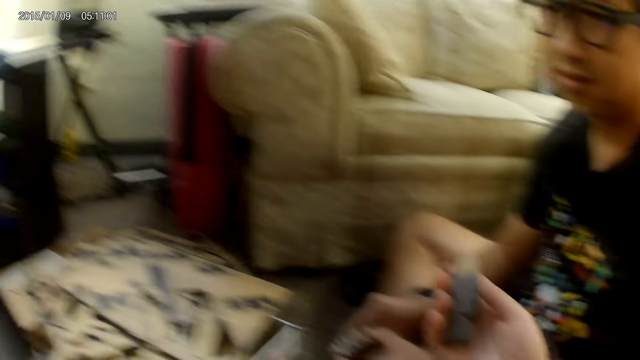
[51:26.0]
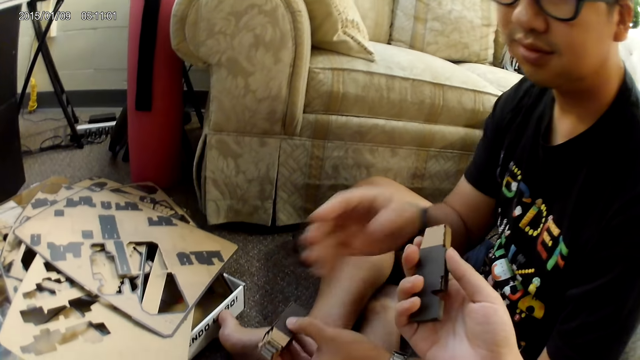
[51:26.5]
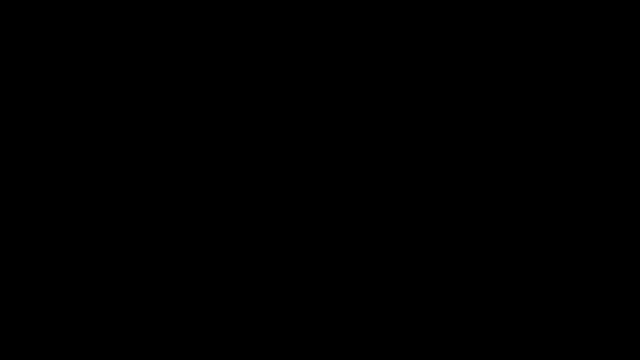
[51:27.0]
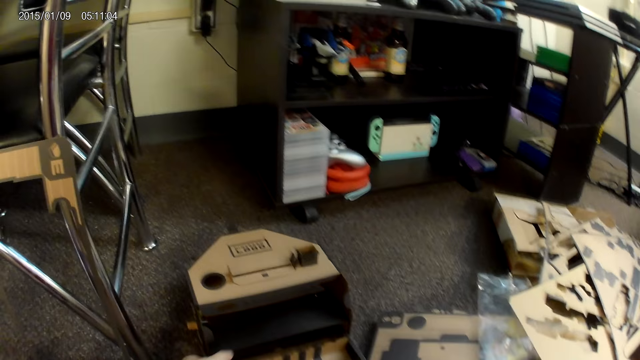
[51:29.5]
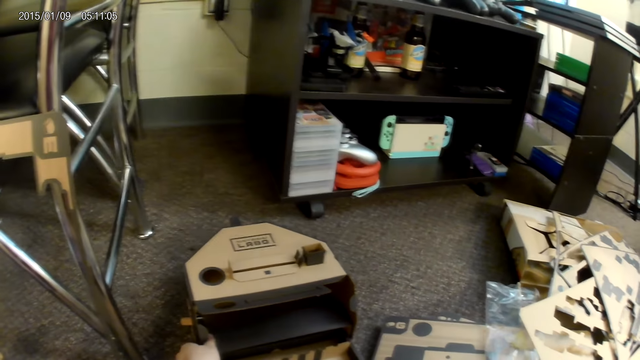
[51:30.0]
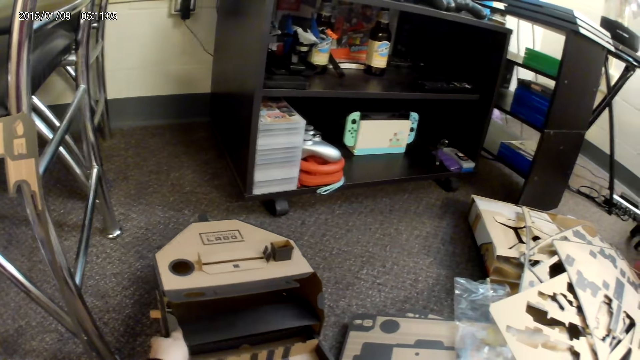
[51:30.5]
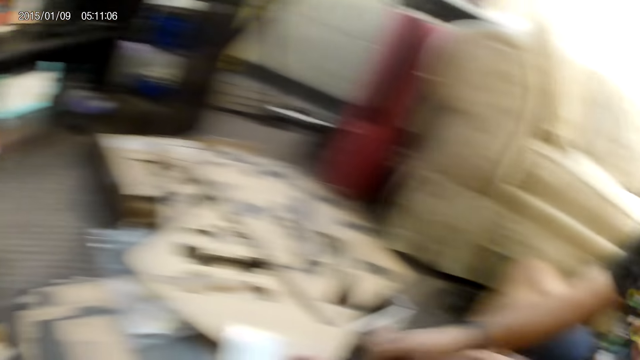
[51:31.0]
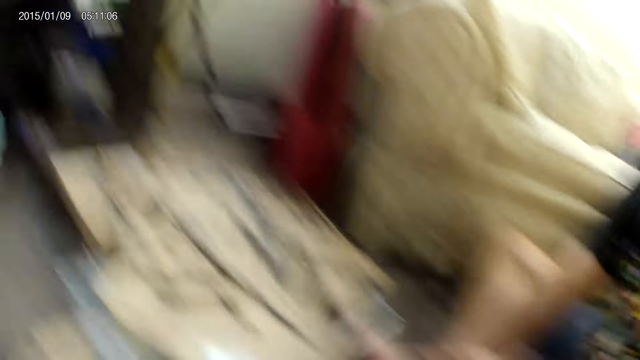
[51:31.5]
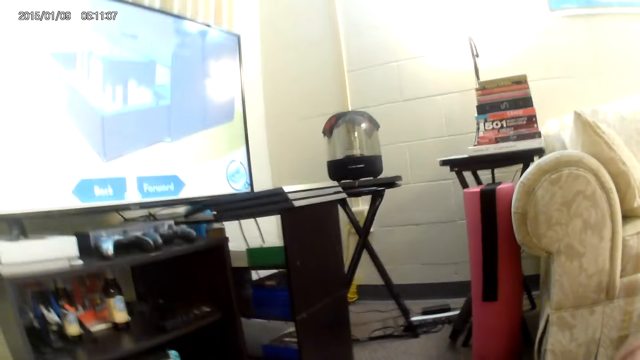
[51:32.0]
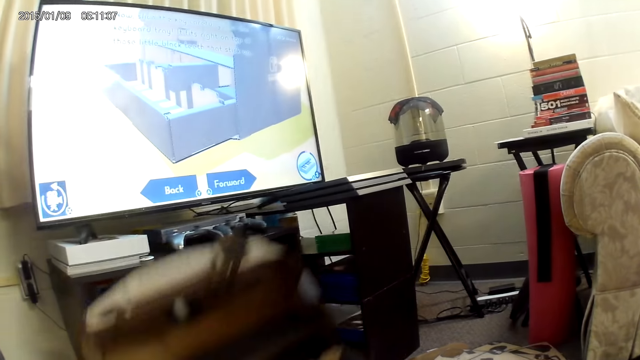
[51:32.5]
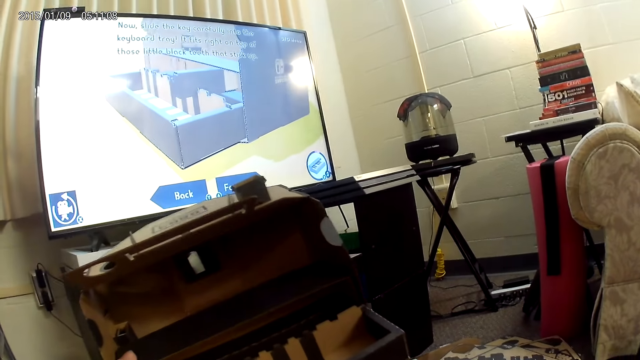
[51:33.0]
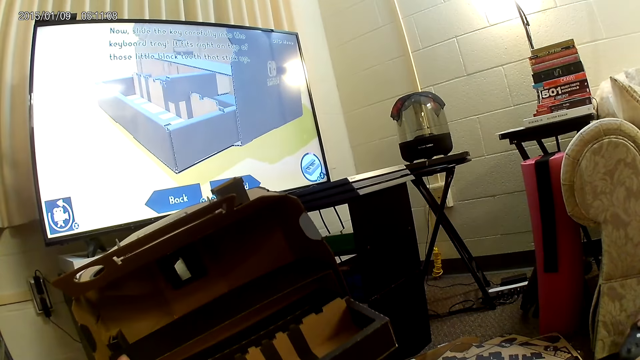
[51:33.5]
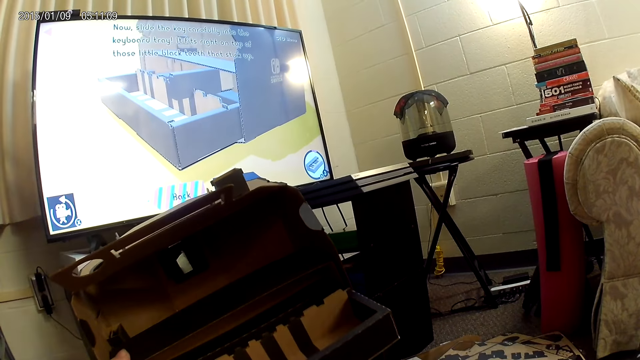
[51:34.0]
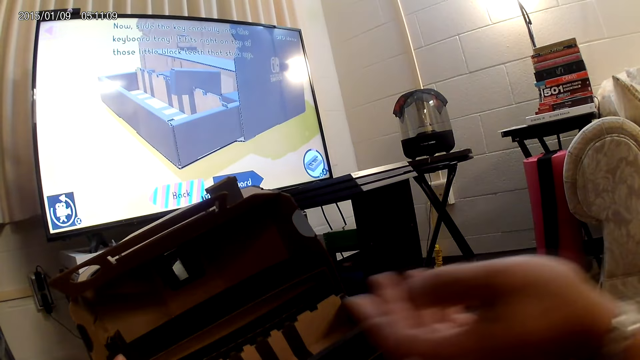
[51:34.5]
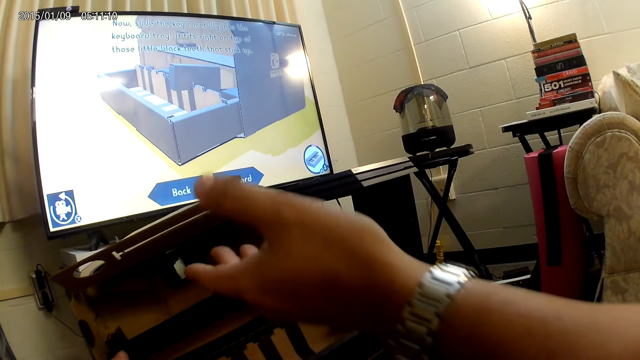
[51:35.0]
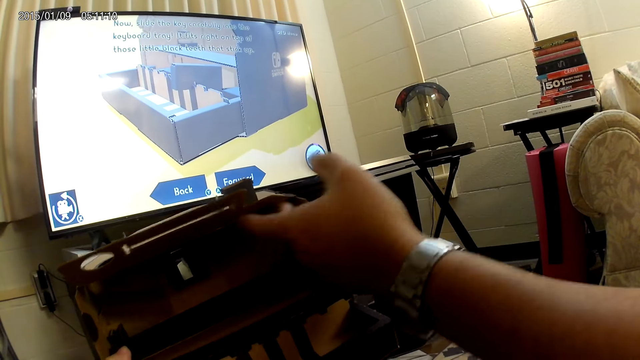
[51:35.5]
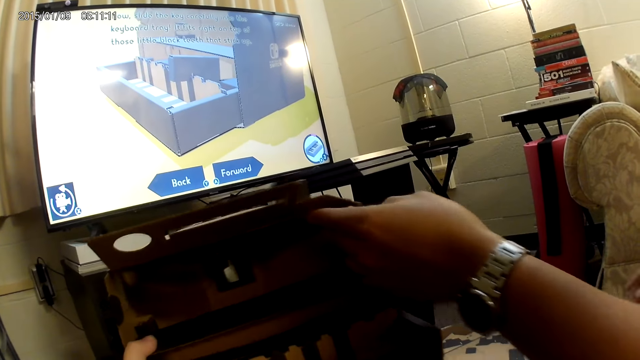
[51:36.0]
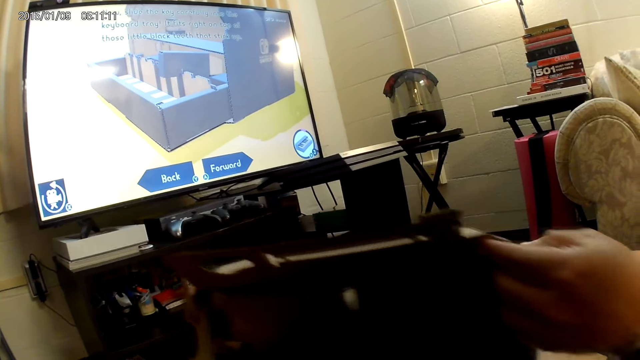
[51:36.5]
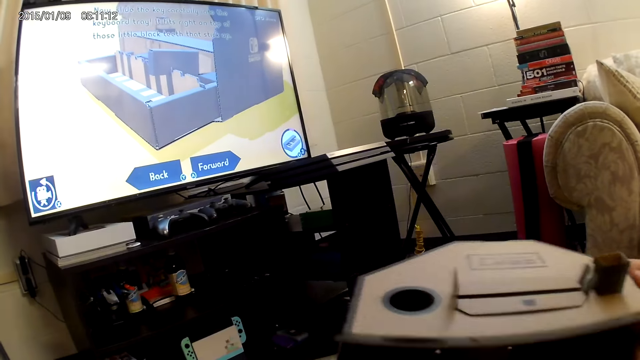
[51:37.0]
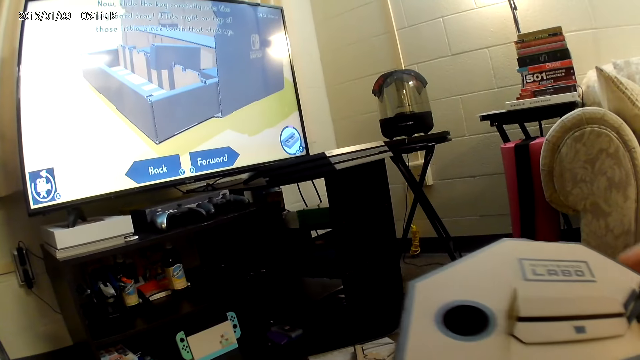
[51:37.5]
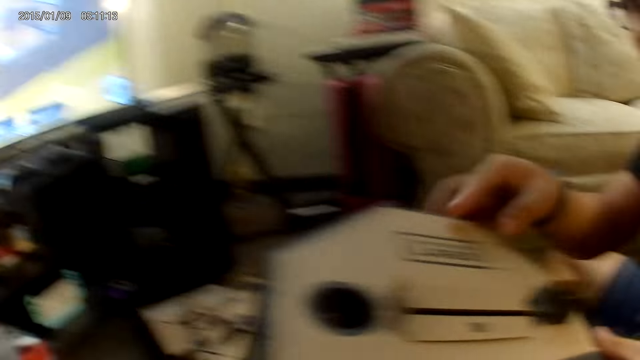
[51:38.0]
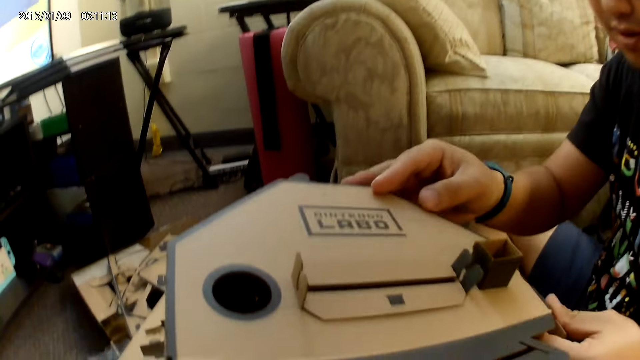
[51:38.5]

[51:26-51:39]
The camera wearer gives a man the cardboard or box with his right hand. They pick up the cardboard from the ground with her left hand. They lift up the box. The man touches the cardboard with his left hand and collects the cardboard with both hands. The camera wearer hands over the box to the man.

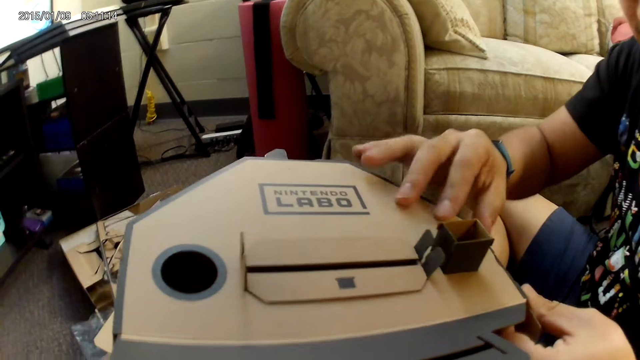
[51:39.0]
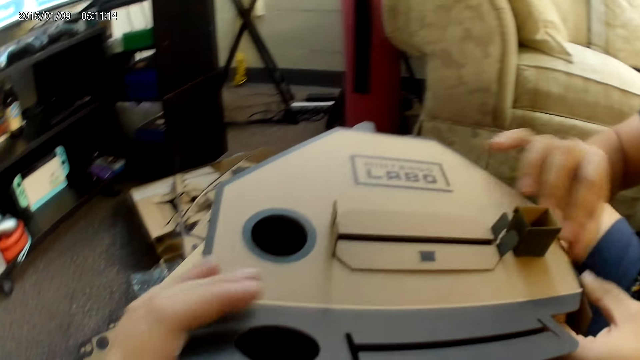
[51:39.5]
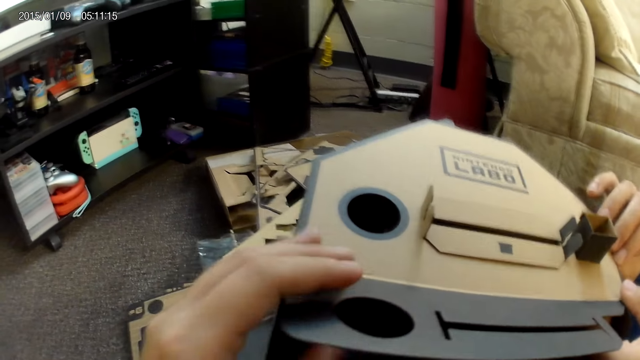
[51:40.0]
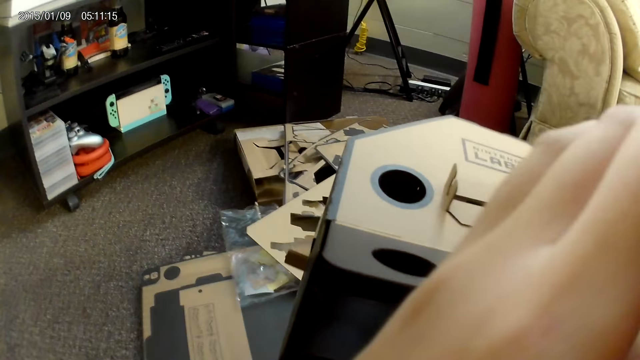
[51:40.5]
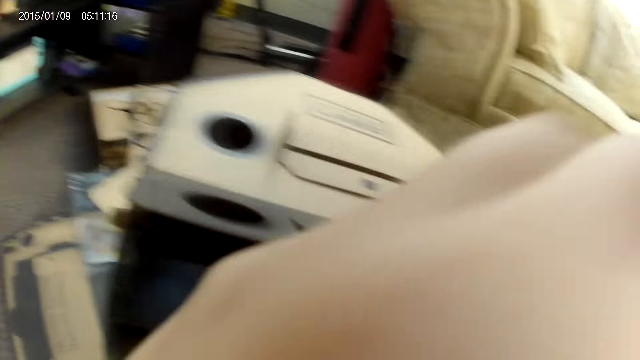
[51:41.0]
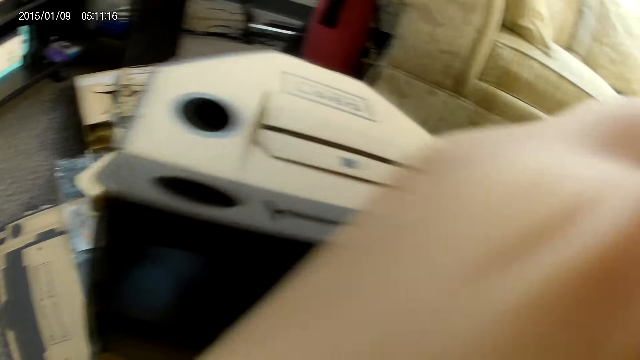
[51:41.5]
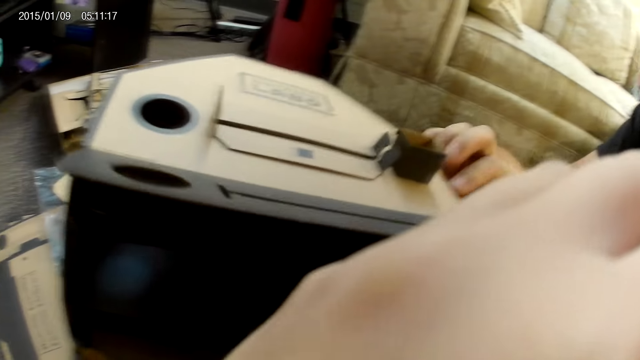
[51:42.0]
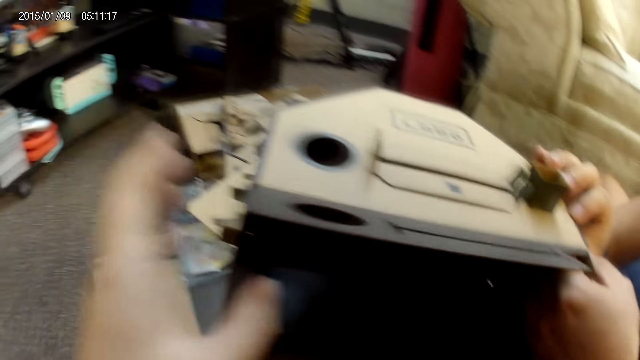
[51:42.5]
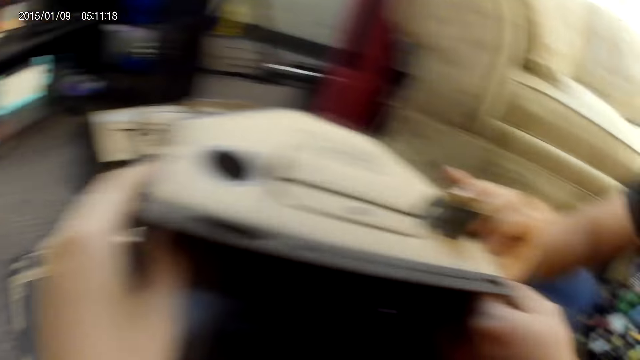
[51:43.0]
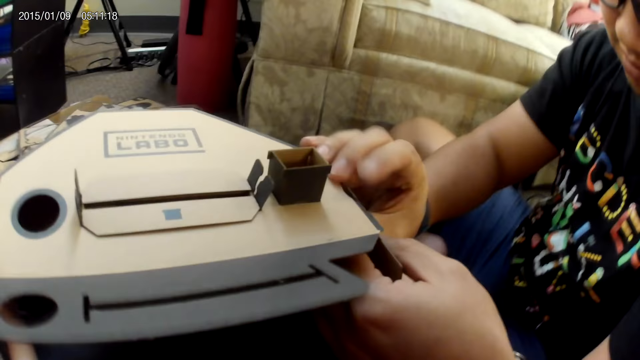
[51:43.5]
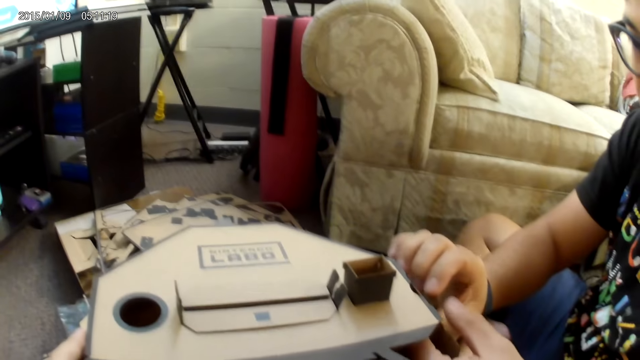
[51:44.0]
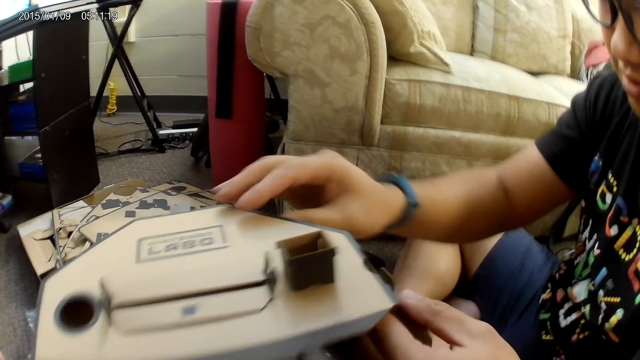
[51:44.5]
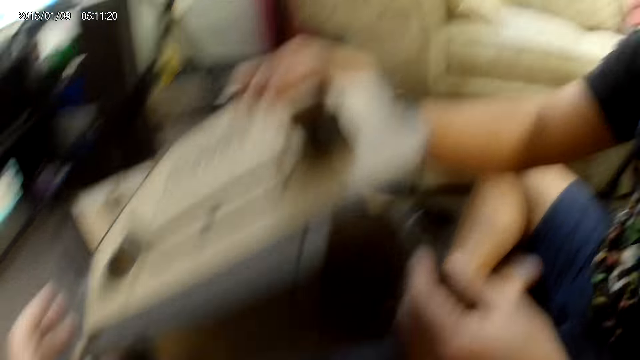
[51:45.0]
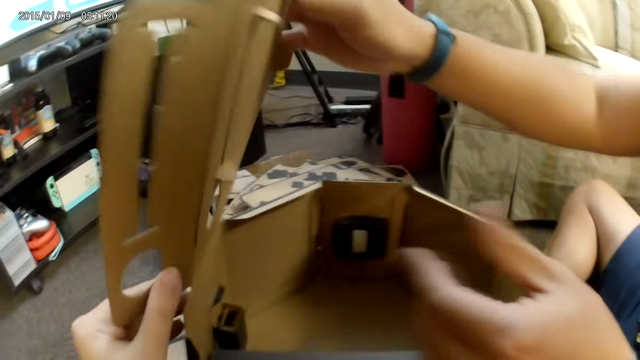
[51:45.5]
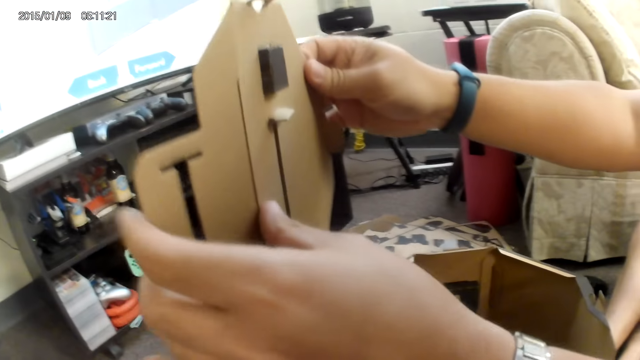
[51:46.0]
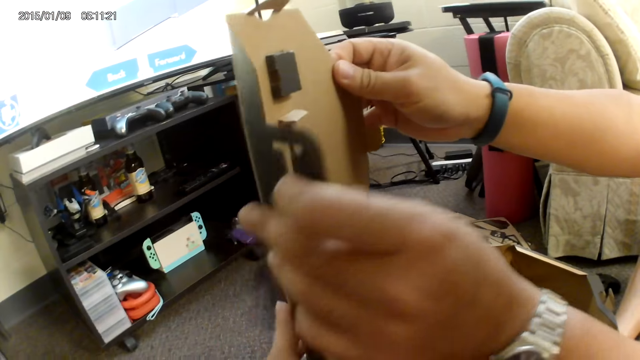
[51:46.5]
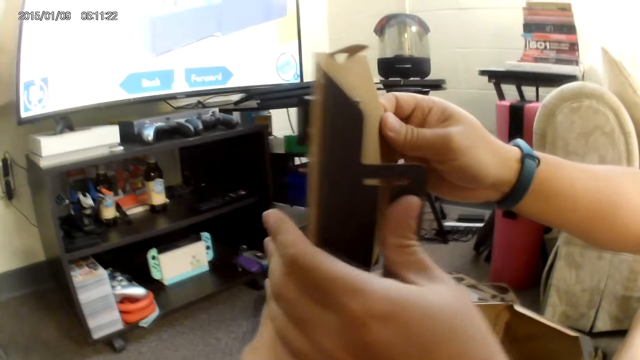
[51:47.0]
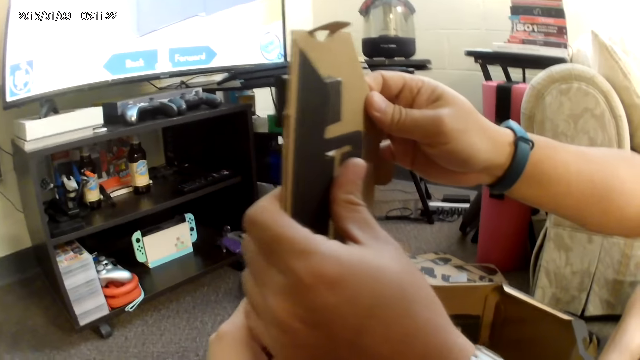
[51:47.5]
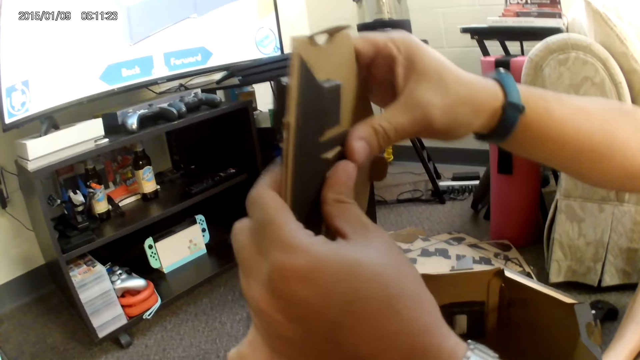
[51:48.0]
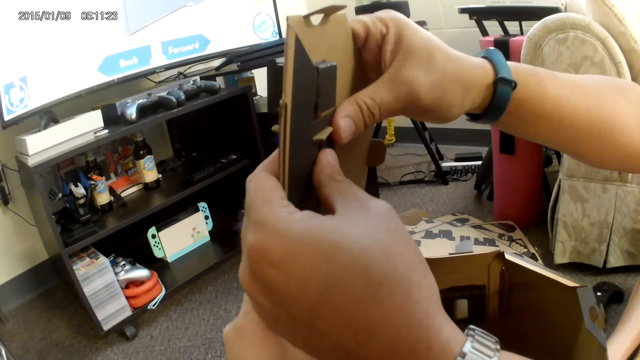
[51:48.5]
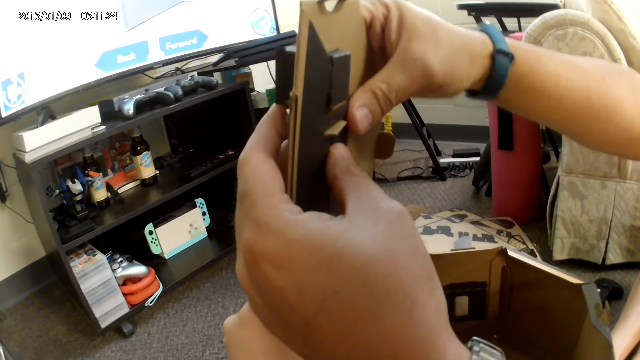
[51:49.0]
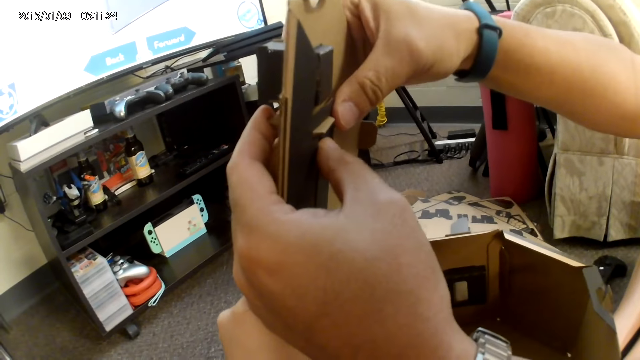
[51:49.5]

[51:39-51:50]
A man adjusts the cardboard or box with his right hand. The camera wearer touches the cardboard with her left hand. They adjust the camera with her left hand. They touch the face area. They hold the cardboard with her left hand. They touch the box. They open the cardboard with his right hand. They hold the cardboard with her left hand. The man holds the cardboard with both hands and adjusts the cardboard with both hands.
